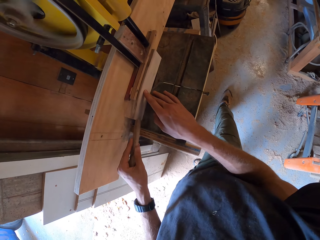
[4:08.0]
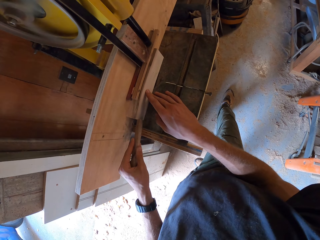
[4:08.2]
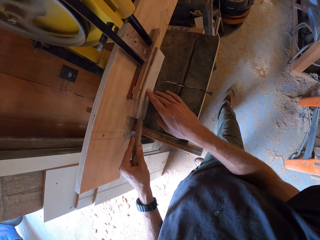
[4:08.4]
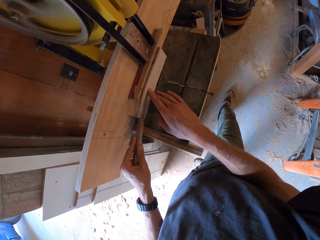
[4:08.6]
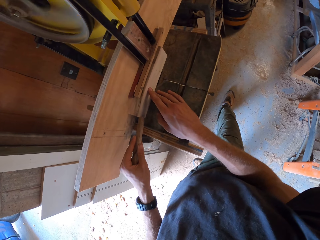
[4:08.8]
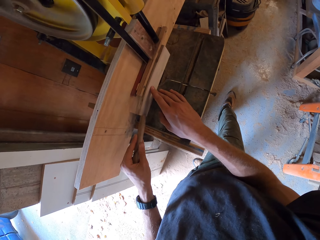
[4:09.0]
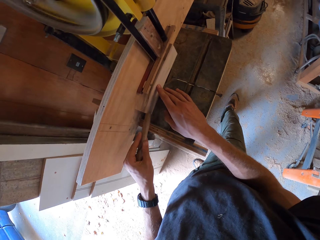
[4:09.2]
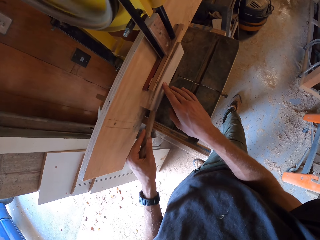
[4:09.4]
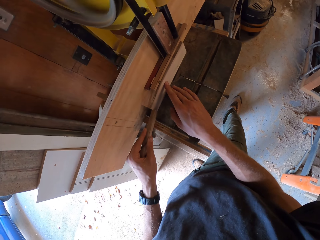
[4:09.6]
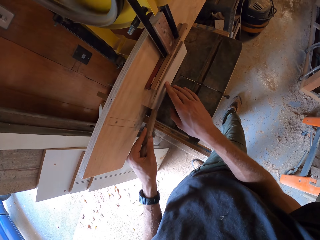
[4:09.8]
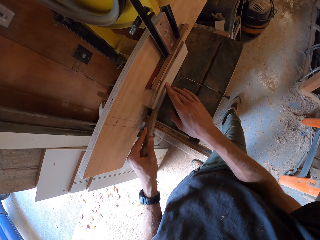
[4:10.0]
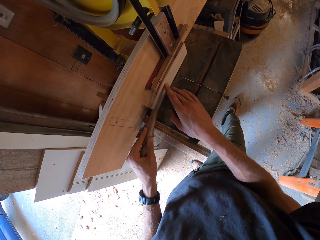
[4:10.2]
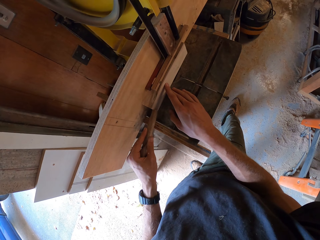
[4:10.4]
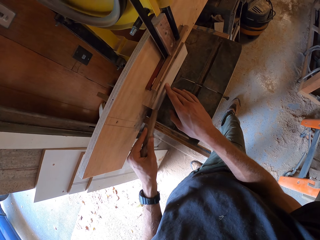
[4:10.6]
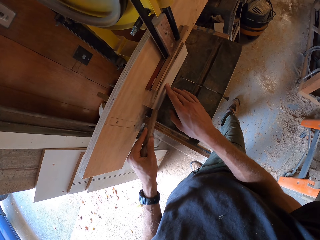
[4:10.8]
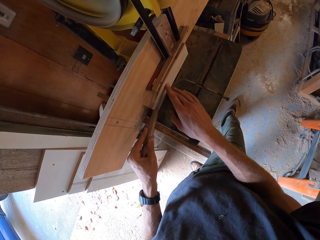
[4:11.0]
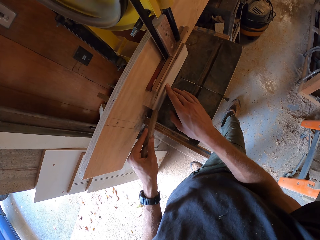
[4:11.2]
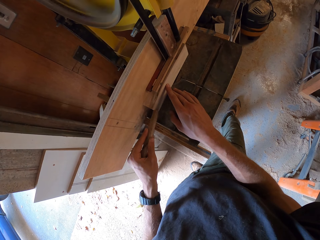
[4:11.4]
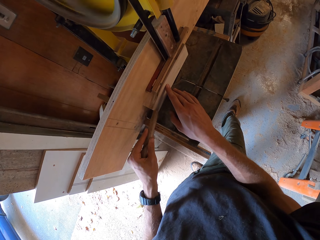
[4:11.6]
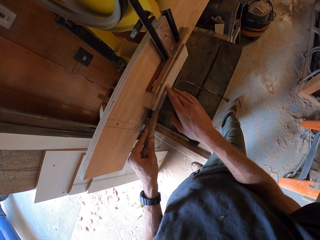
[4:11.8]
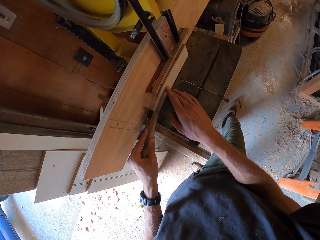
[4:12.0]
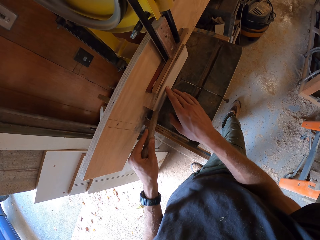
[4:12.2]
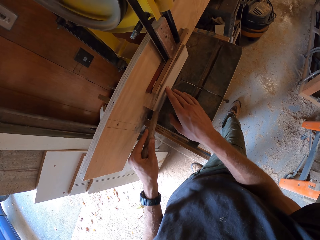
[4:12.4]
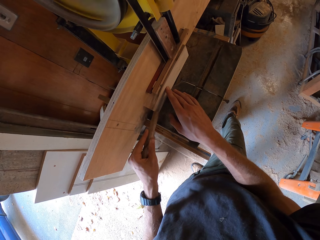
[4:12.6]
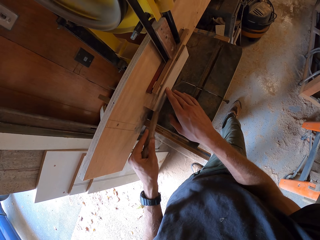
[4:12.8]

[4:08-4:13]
The camera wearer holds the piece of wood.

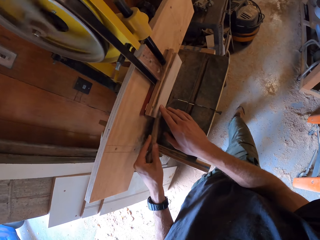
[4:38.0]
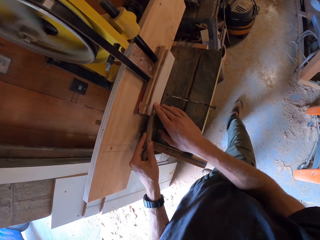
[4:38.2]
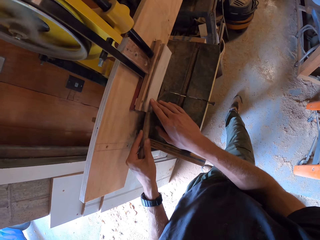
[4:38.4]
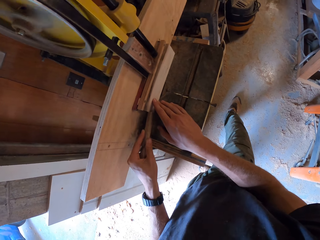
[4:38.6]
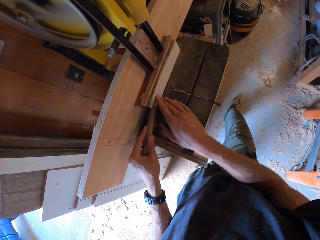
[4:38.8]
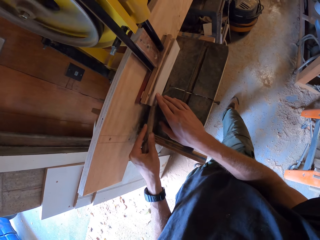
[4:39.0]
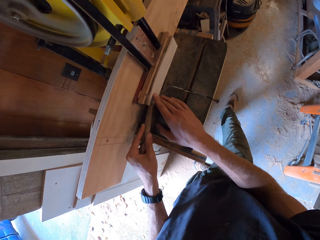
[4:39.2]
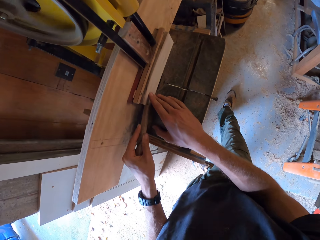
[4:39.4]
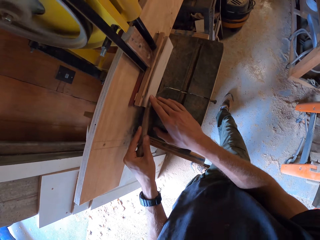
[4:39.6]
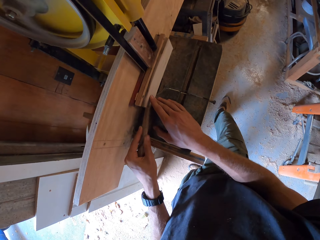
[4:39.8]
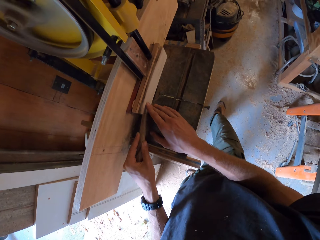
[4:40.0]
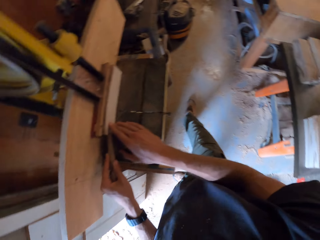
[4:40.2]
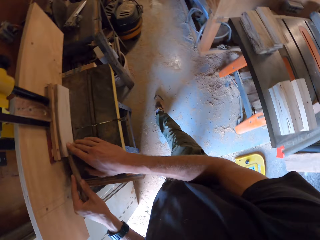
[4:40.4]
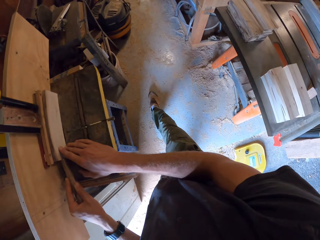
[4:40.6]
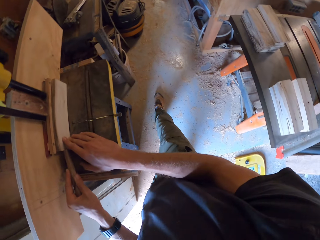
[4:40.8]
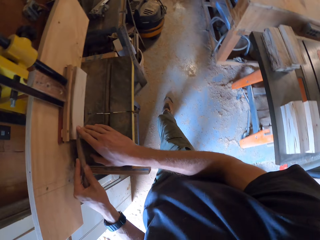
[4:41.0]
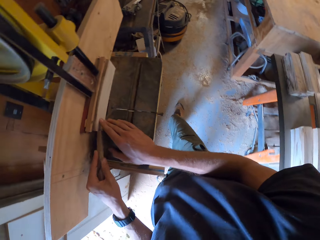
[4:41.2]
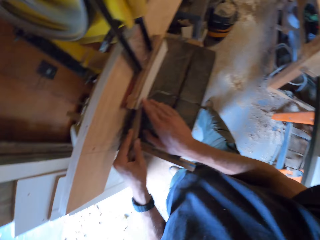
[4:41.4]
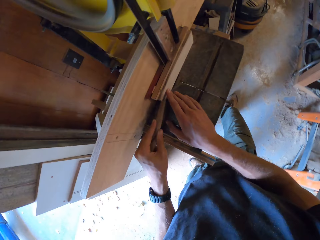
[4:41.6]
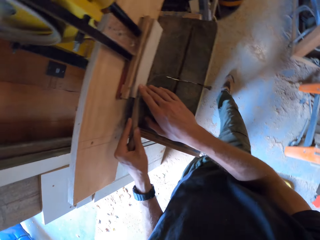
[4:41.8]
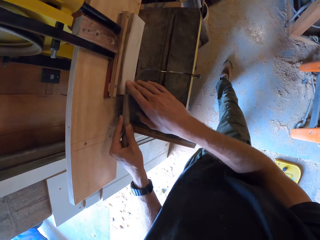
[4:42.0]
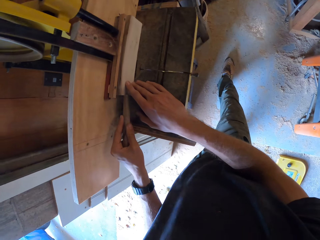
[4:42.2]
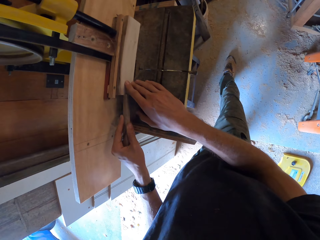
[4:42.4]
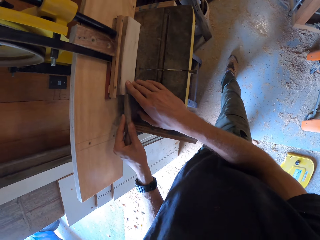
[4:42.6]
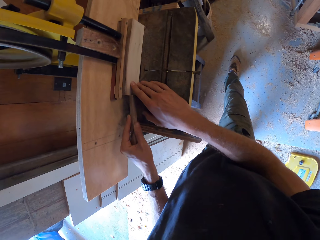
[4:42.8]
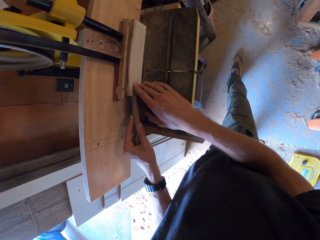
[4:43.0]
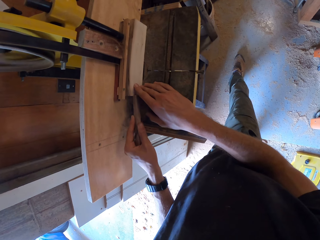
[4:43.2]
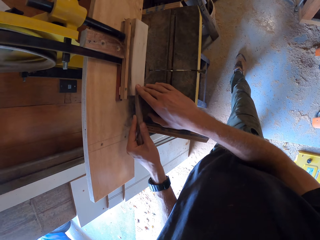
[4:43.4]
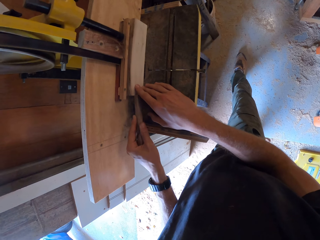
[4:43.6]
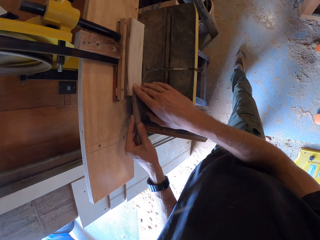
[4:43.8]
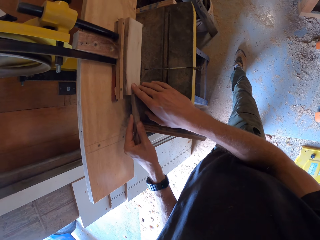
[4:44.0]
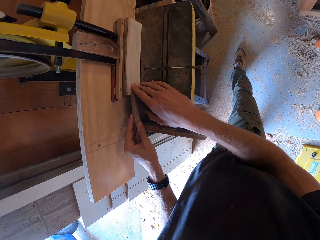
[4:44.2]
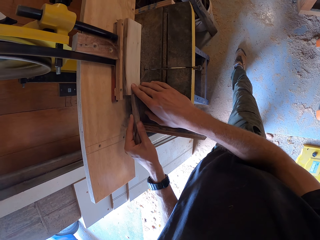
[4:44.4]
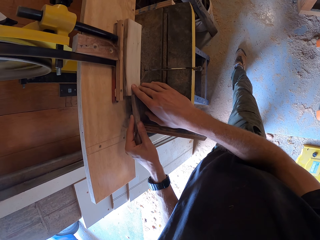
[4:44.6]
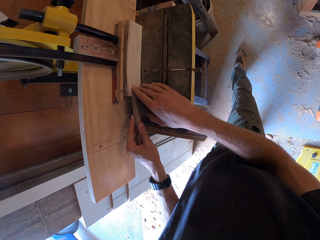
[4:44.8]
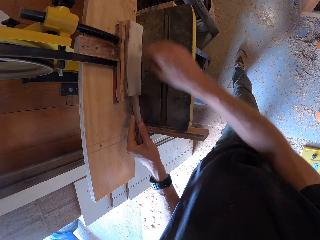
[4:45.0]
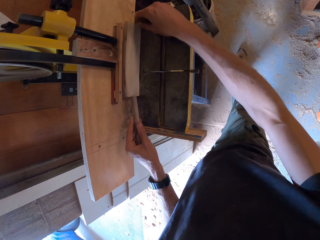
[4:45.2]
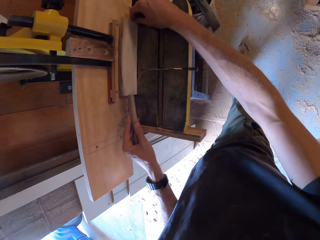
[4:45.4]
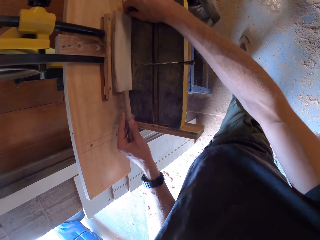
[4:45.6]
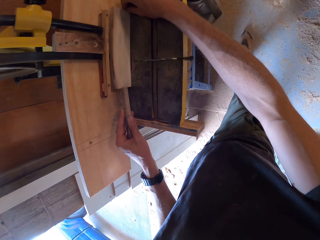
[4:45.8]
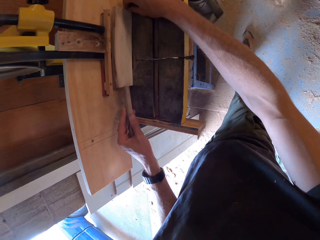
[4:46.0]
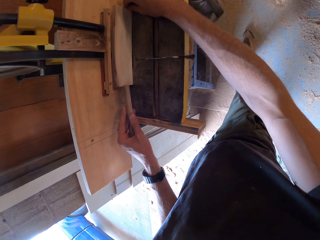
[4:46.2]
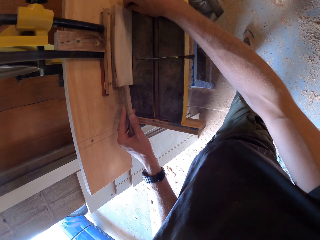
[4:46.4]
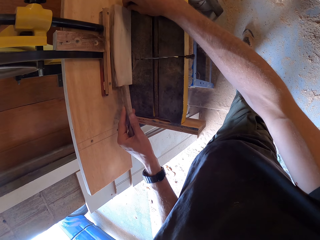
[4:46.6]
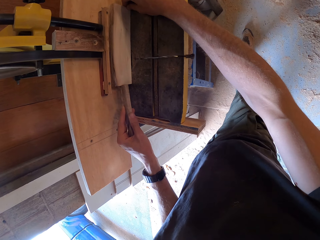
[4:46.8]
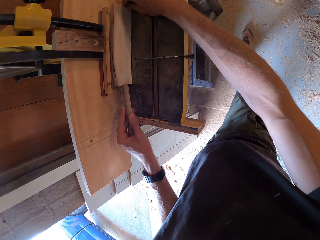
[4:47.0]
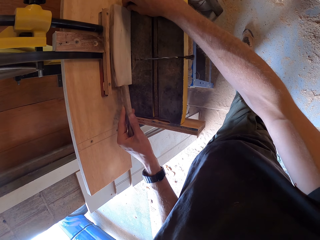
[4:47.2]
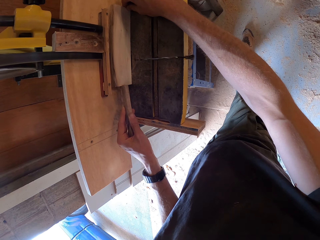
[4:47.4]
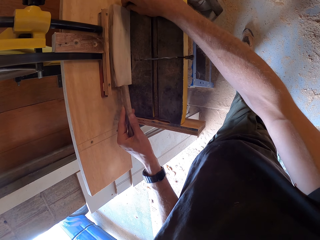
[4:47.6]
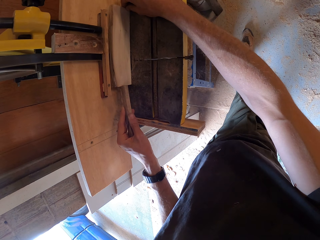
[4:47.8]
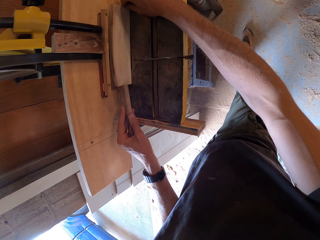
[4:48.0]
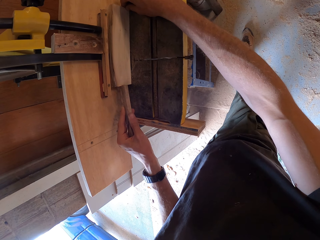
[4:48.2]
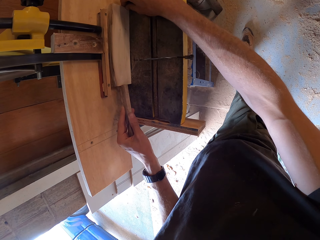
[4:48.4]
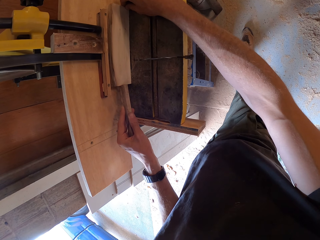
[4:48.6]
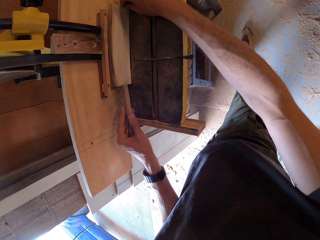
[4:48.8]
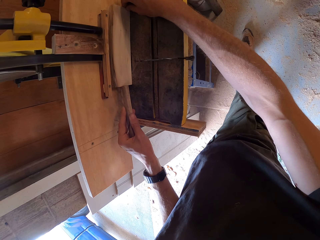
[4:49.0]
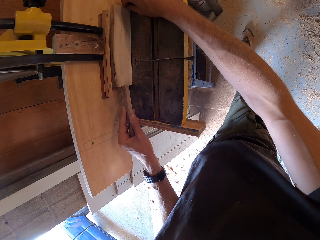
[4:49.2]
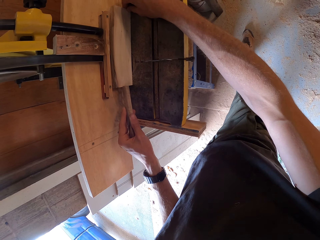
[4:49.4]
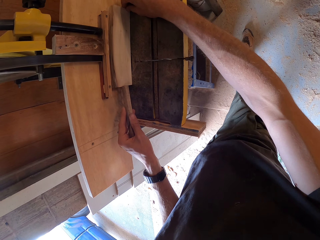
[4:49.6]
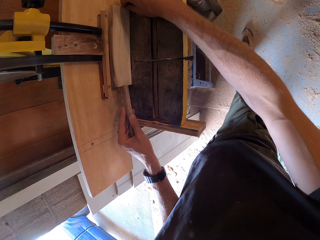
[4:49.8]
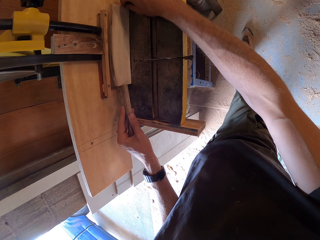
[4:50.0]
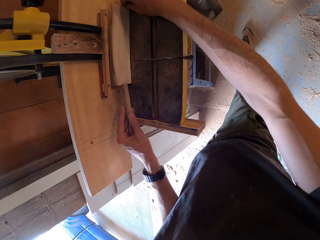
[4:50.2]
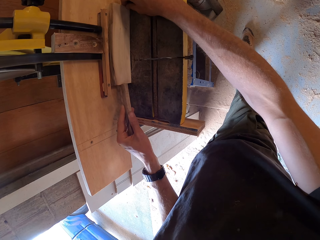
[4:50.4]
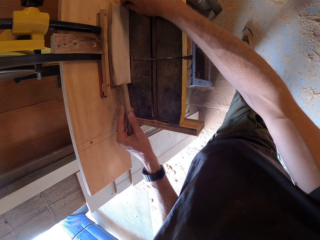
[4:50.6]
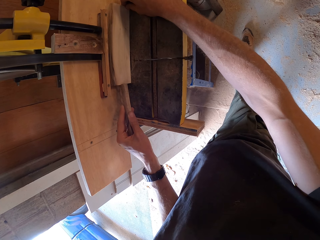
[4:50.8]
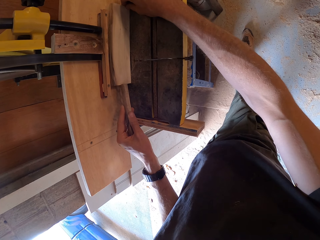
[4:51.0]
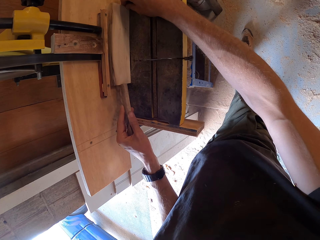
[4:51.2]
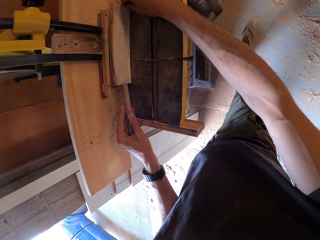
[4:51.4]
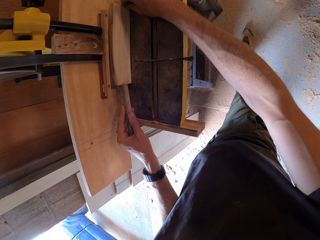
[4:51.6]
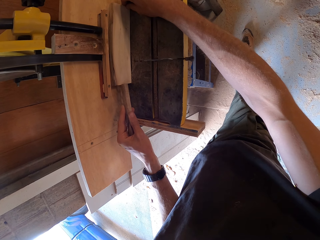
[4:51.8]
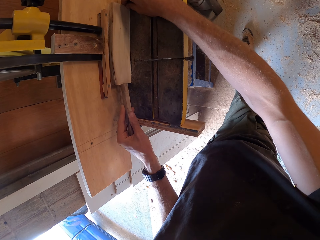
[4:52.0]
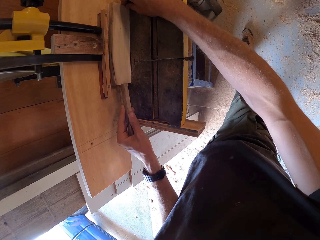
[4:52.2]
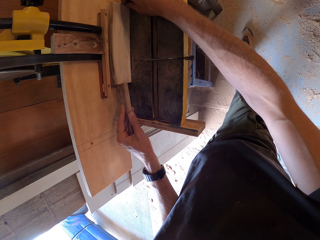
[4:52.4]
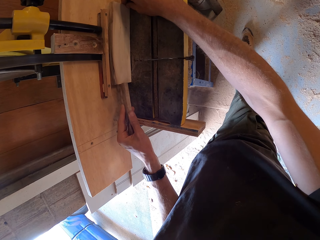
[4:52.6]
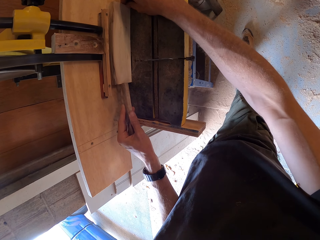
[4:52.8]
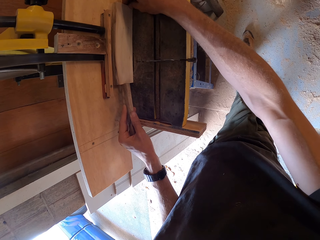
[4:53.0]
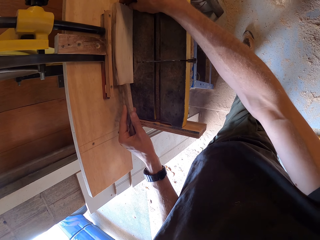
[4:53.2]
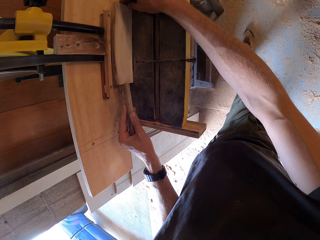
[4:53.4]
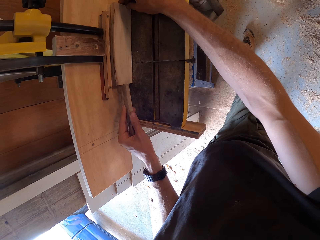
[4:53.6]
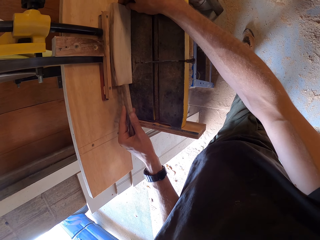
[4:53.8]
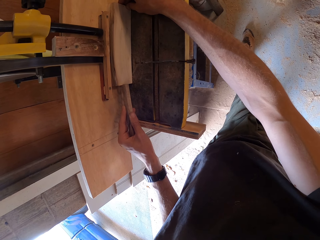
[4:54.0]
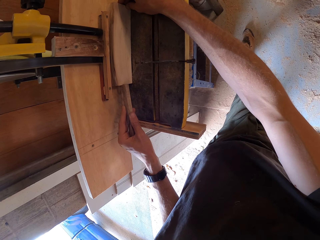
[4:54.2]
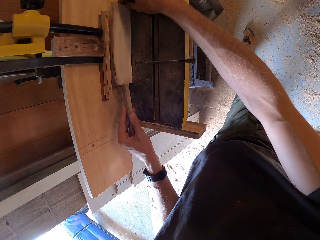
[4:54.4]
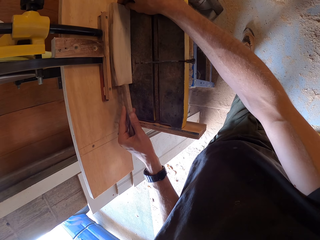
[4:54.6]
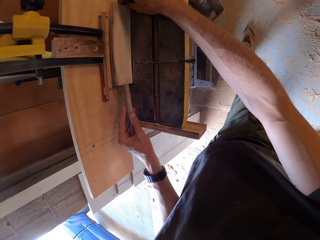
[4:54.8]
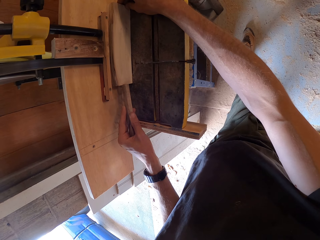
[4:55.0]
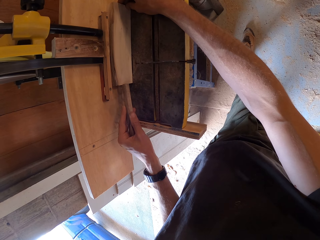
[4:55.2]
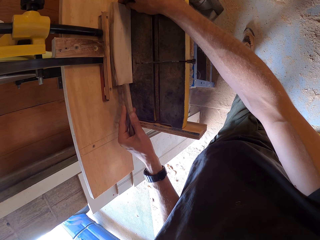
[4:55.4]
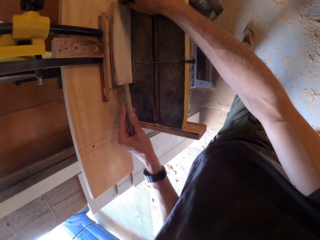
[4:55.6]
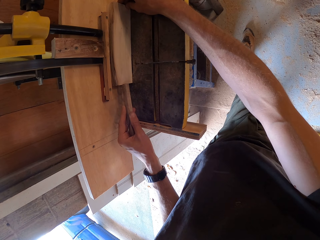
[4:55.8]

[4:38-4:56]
The camera wearer stares at the piece of wood. They swing the right leg. They swing a hand. They hold the piece of wood with both hands. They hold the piece of wood in the wood cutter machine.
